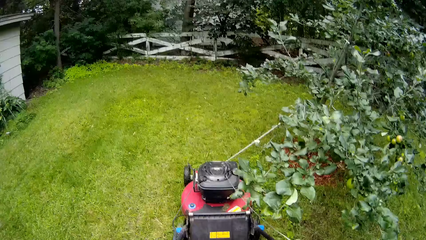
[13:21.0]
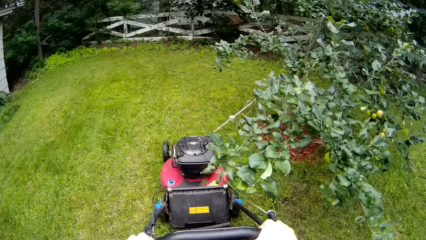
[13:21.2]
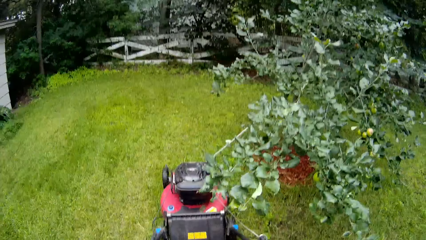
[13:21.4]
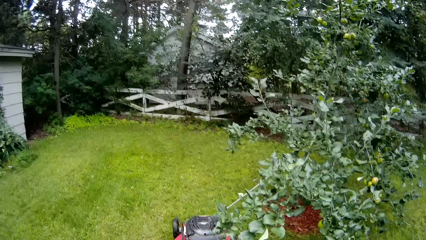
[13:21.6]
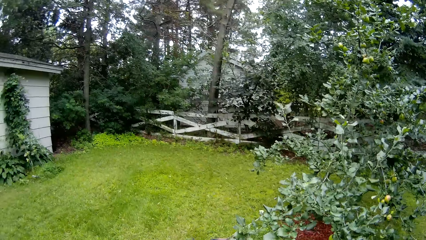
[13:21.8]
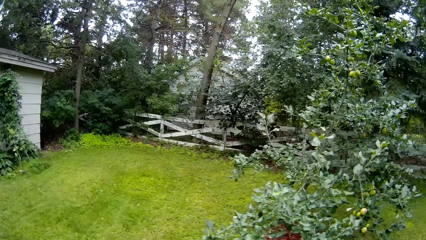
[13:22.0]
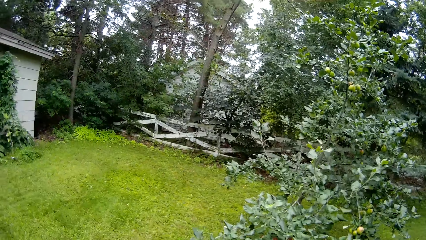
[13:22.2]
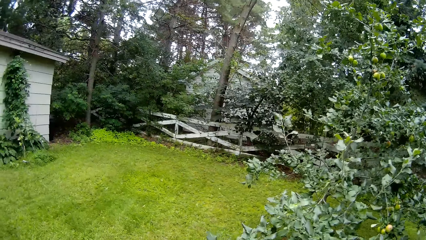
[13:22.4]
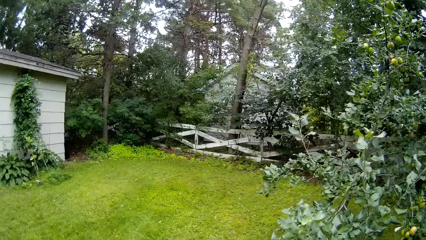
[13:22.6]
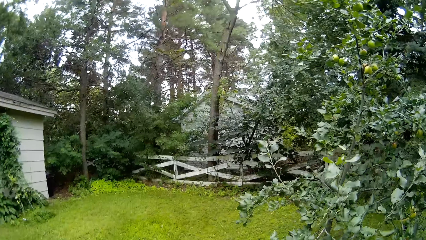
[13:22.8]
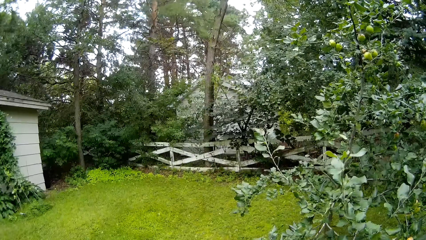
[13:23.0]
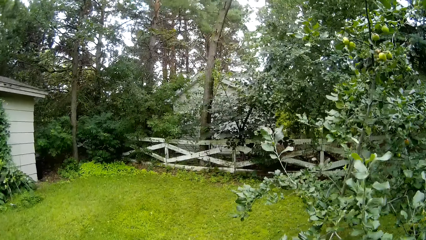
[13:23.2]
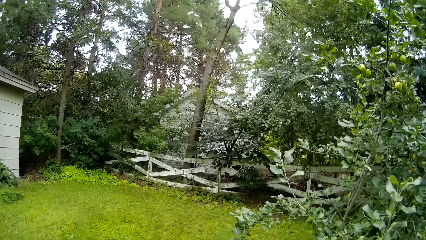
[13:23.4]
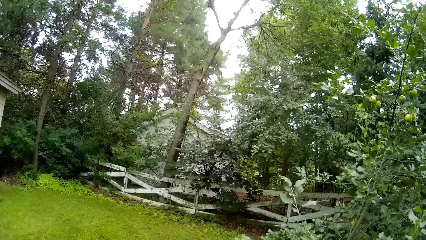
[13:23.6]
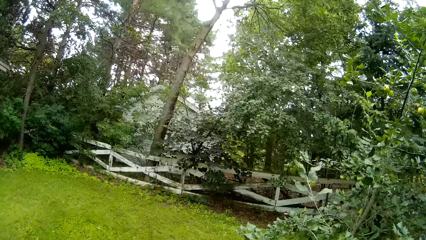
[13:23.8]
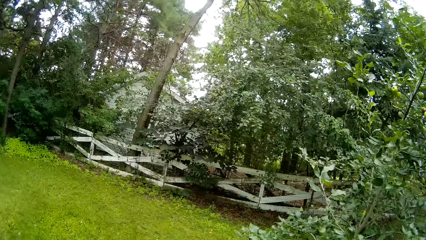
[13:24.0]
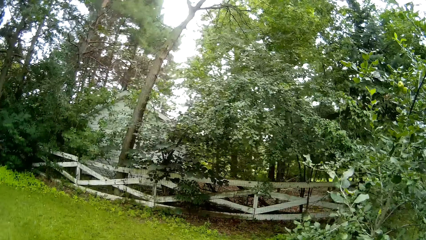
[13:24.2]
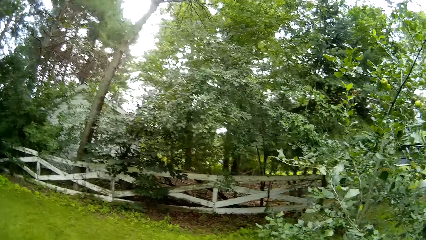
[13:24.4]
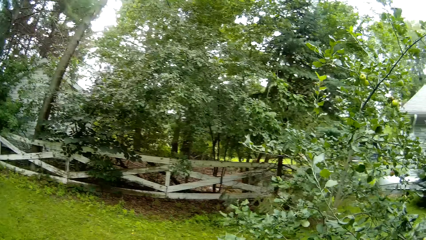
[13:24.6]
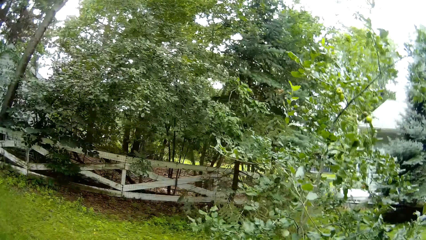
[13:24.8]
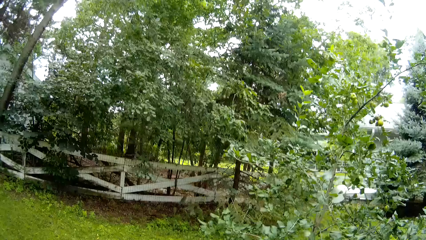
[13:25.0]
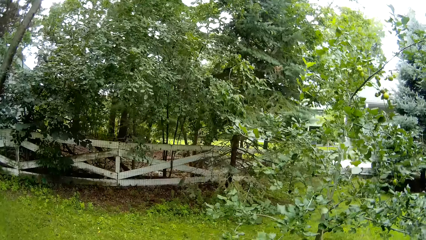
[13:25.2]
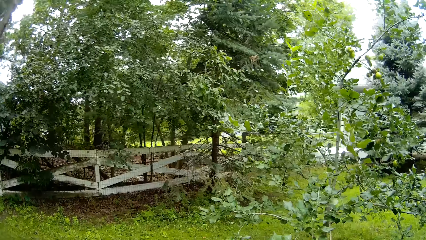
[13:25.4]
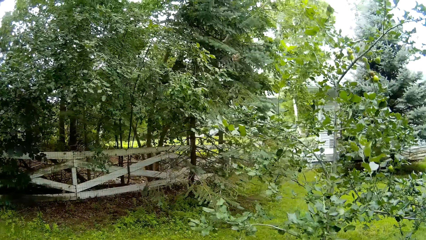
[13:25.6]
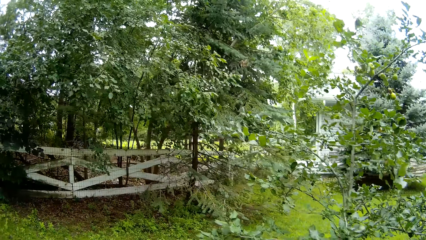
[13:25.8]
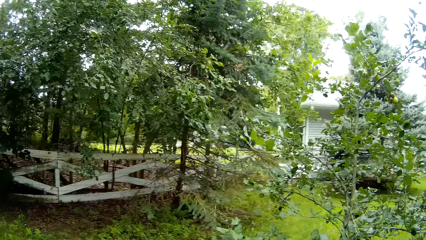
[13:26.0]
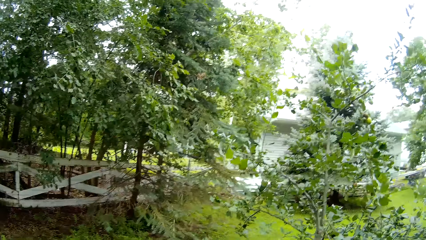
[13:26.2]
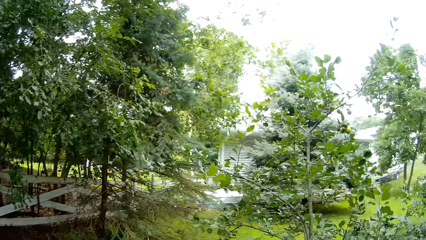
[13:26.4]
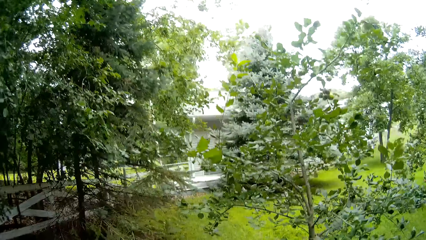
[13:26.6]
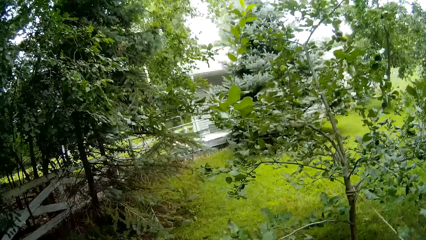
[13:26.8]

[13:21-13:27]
The camera wearer mows the lawn with a lawnmower.

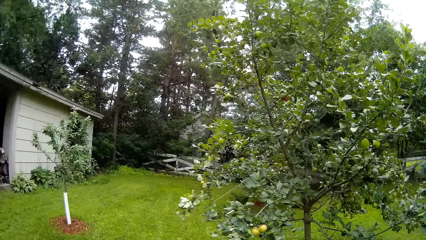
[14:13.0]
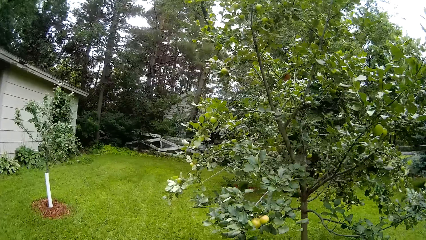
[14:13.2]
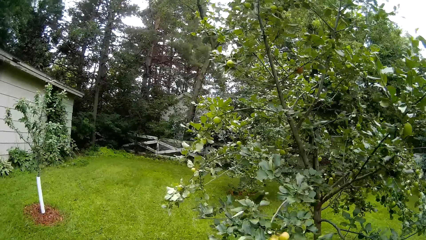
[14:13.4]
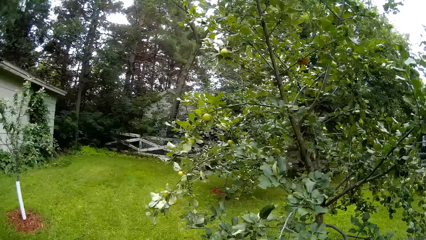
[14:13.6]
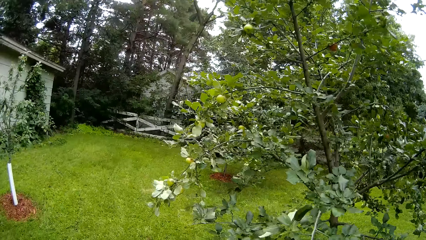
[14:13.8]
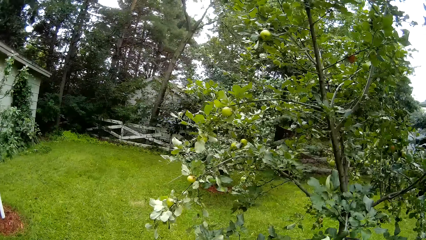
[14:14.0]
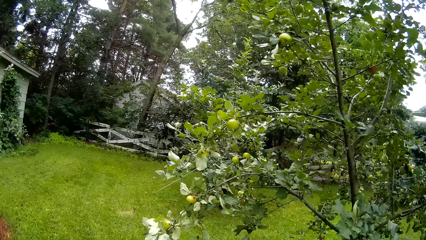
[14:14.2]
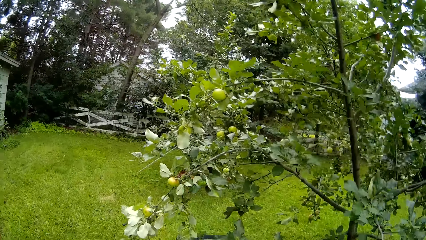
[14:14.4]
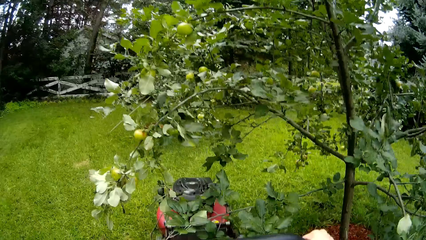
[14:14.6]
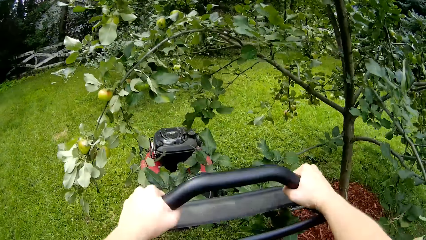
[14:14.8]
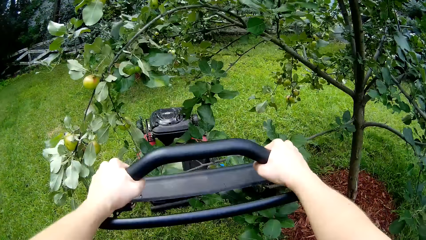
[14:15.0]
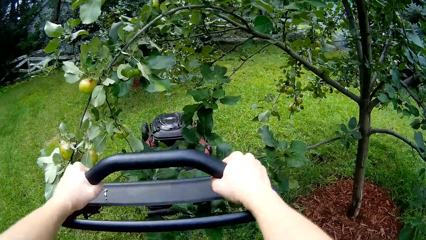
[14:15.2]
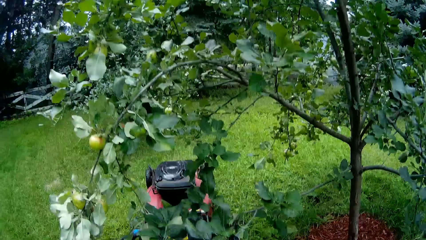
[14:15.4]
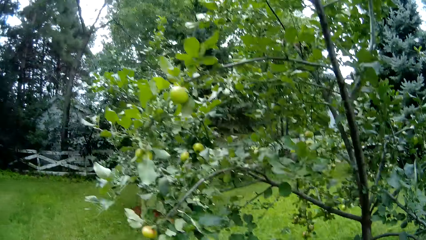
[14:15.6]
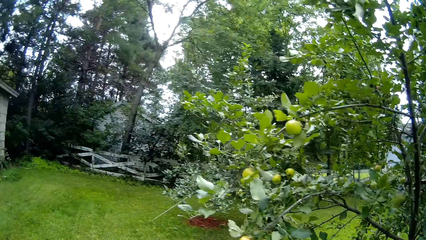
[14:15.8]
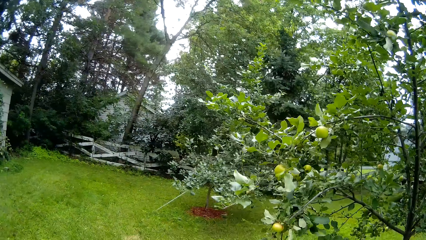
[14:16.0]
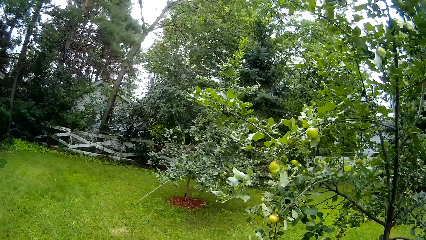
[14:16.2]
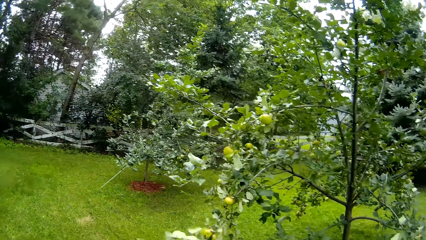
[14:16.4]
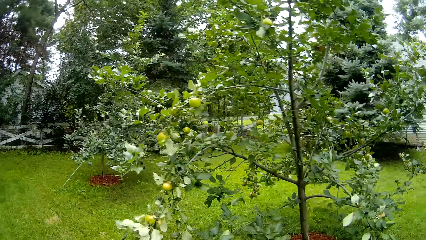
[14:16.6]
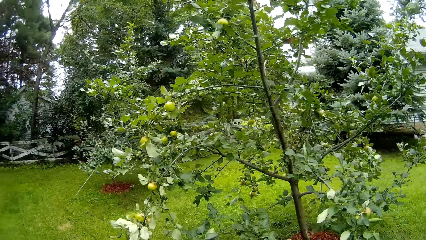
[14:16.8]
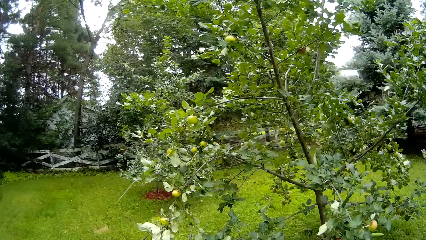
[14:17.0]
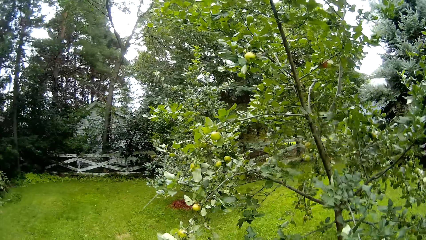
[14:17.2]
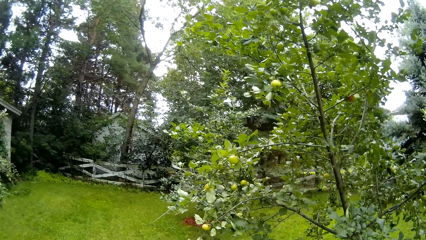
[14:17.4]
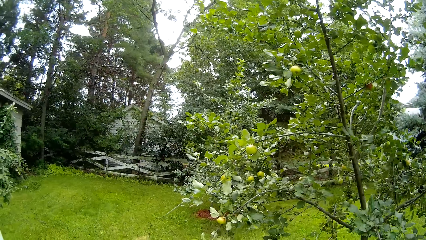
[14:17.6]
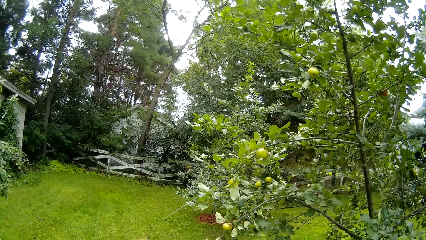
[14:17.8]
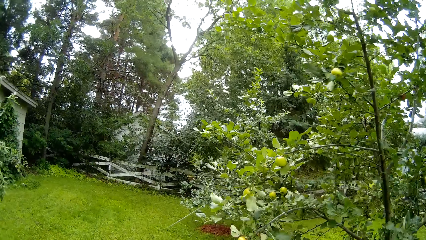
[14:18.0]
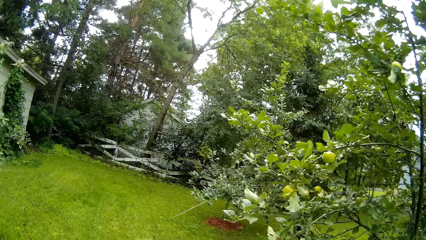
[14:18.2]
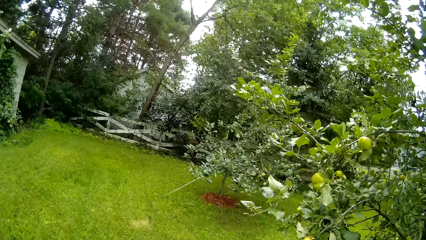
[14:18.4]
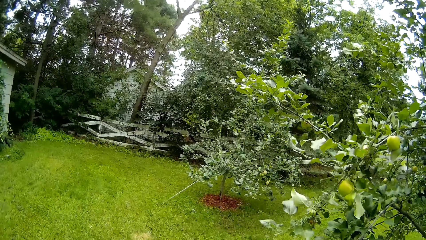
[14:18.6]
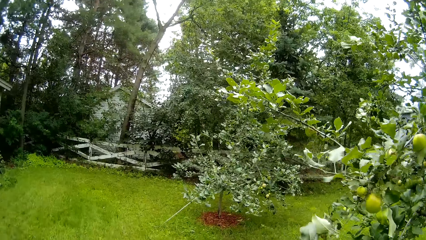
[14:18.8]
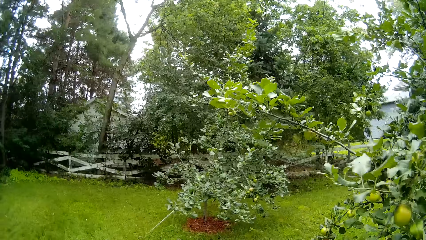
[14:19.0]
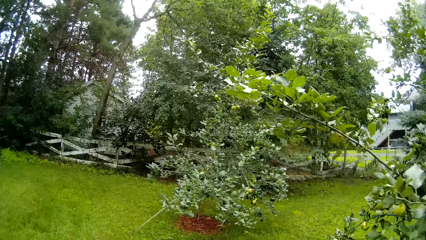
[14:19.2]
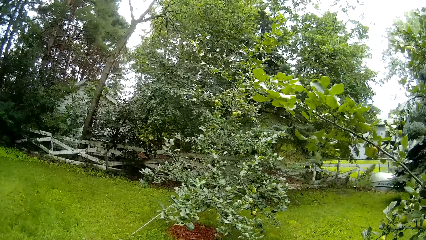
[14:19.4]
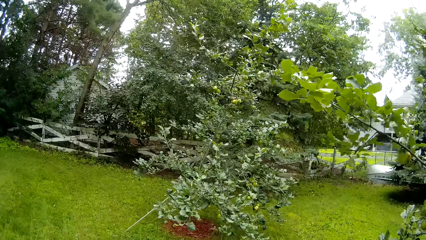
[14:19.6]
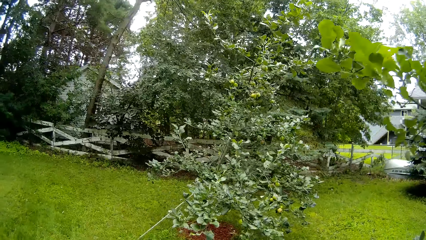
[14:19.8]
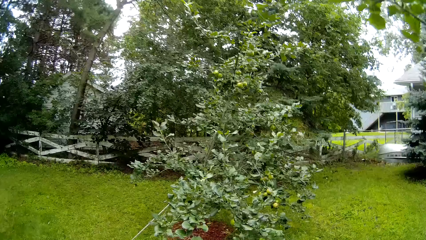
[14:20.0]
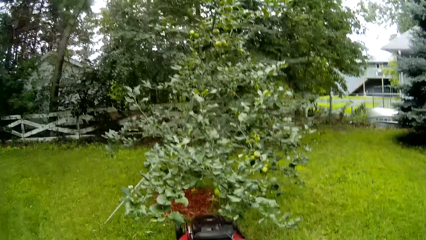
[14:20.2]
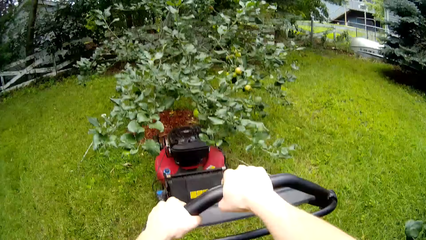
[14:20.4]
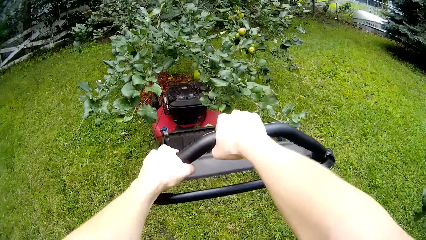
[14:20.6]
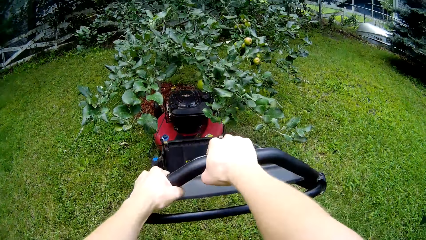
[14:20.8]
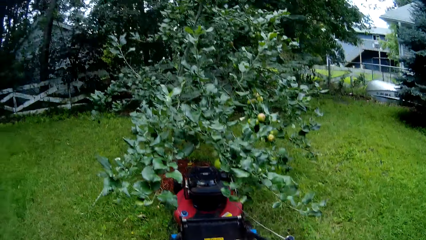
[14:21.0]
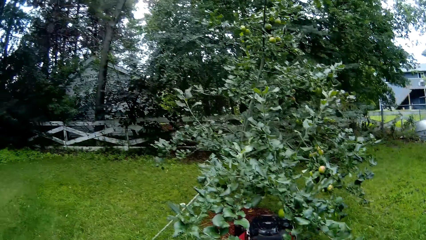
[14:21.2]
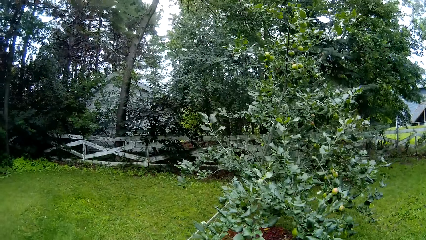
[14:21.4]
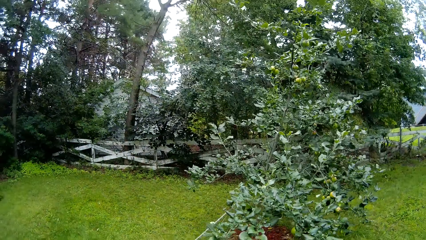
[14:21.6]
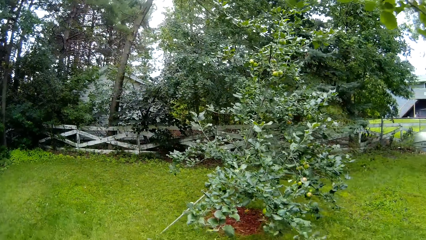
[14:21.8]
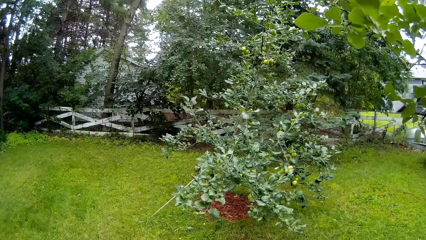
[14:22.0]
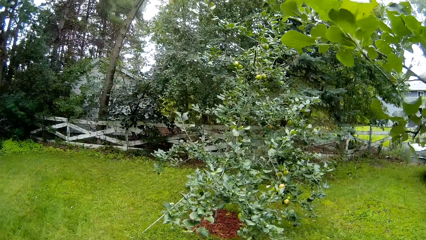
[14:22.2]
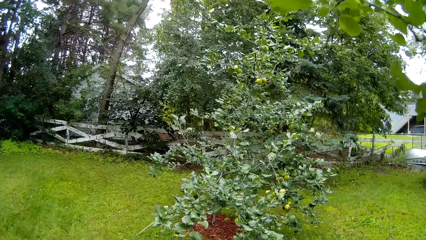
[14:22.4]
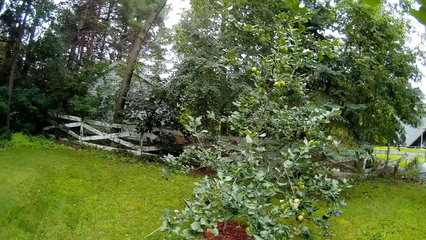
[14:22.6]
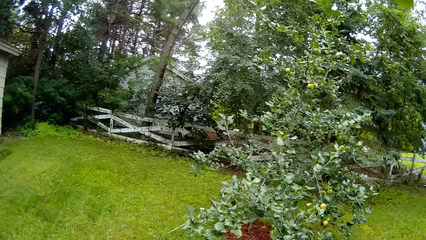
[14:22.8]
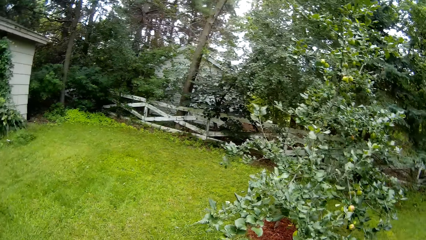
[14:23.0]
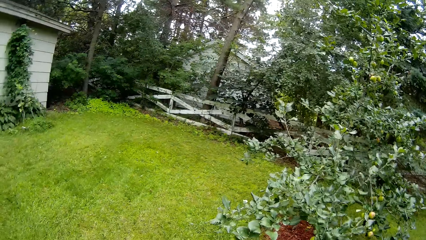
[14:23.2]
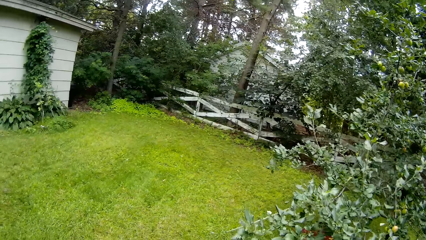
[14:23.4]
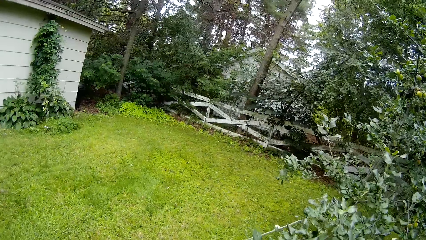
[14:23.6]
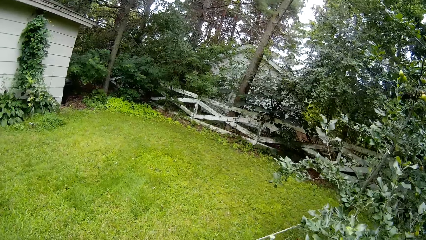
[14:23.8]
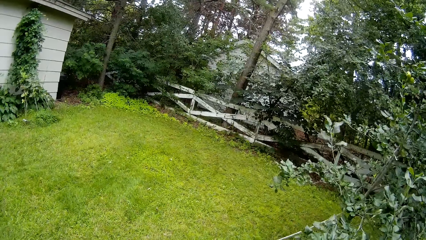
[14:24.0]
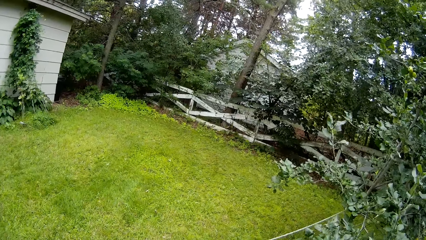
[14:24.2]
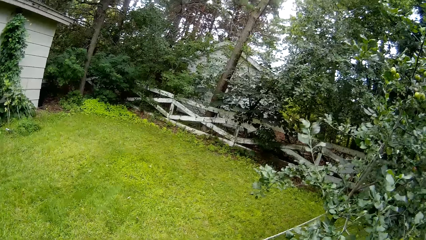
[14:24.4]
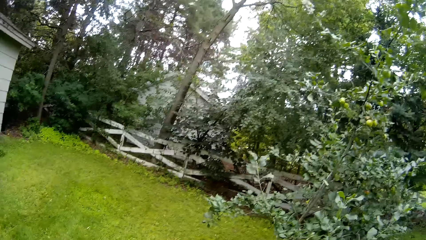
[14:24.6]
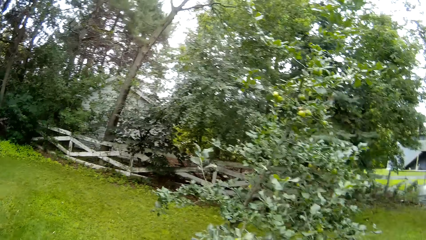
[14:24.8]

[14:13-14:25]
The camera wearer mows the lawn with a lawnmower. They mow the lawn with the lawnmower again.
